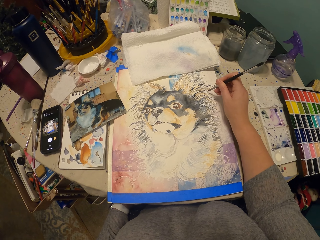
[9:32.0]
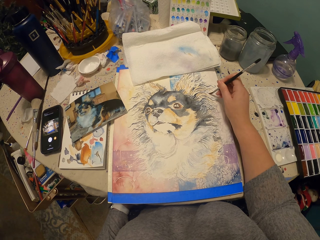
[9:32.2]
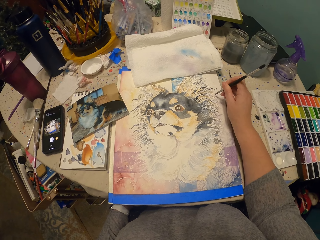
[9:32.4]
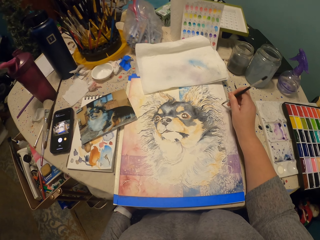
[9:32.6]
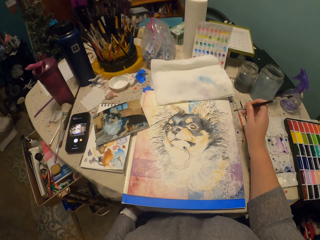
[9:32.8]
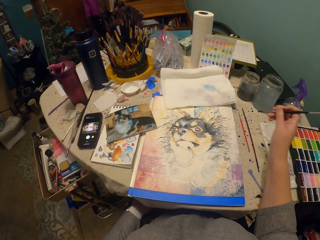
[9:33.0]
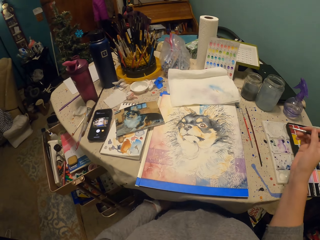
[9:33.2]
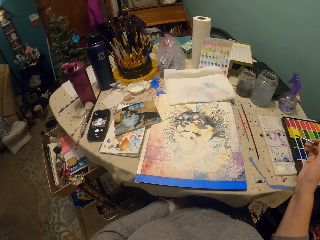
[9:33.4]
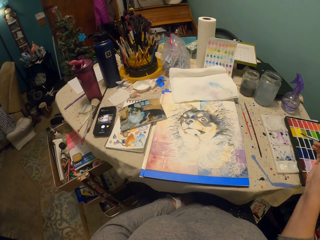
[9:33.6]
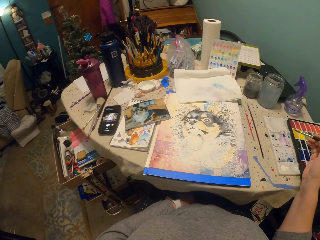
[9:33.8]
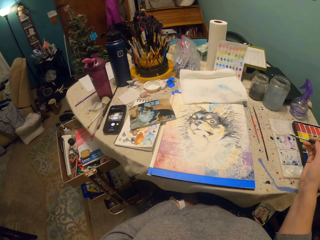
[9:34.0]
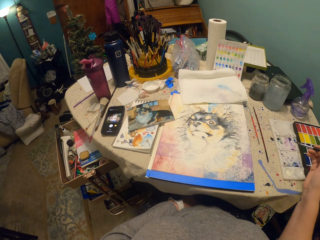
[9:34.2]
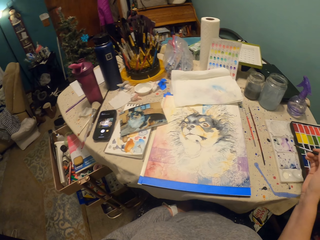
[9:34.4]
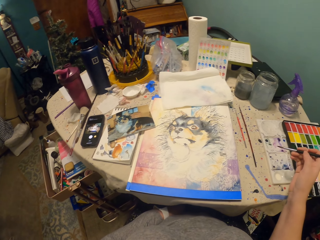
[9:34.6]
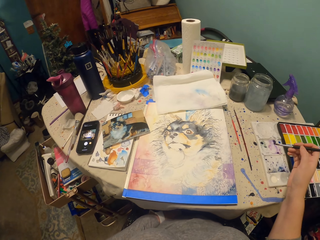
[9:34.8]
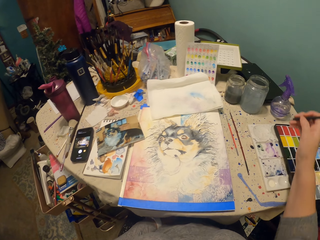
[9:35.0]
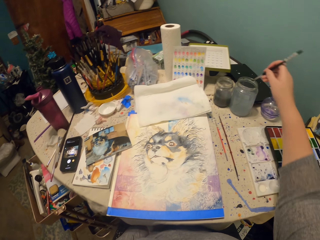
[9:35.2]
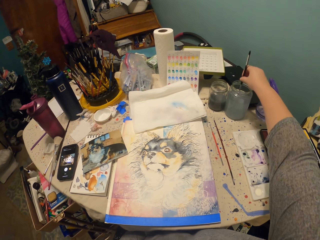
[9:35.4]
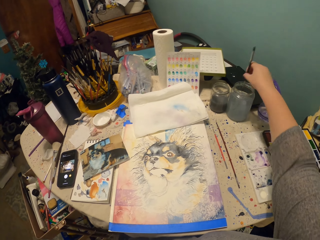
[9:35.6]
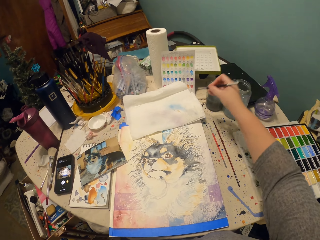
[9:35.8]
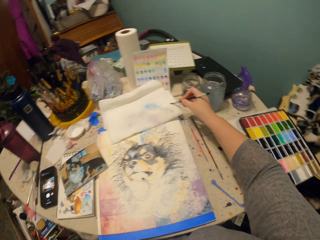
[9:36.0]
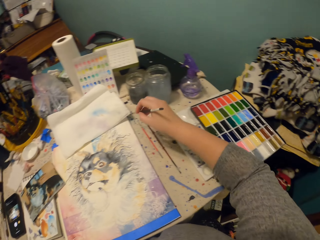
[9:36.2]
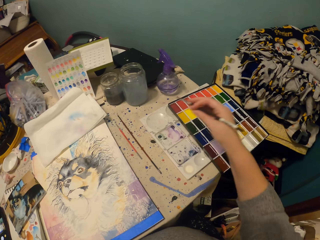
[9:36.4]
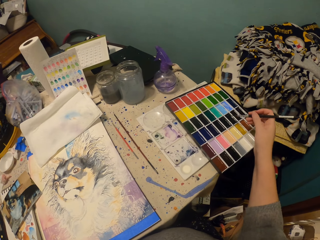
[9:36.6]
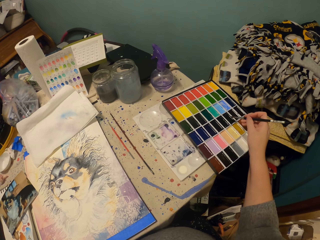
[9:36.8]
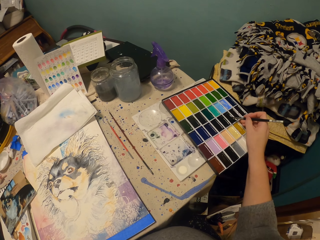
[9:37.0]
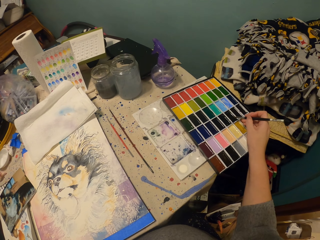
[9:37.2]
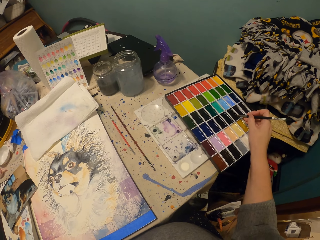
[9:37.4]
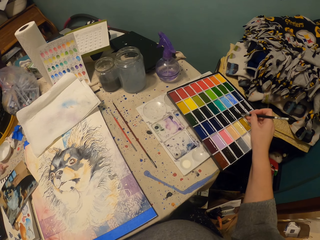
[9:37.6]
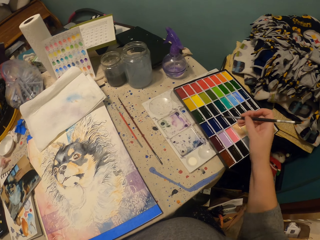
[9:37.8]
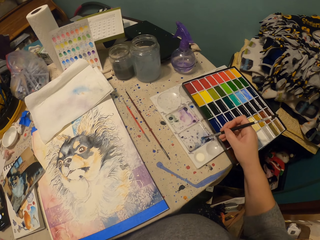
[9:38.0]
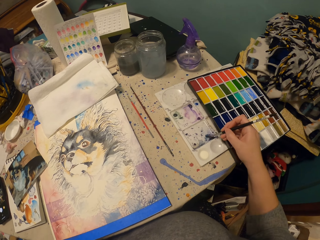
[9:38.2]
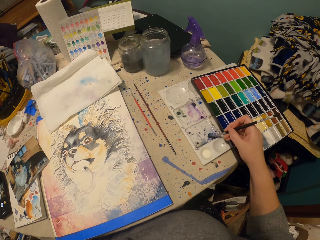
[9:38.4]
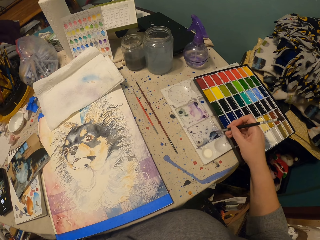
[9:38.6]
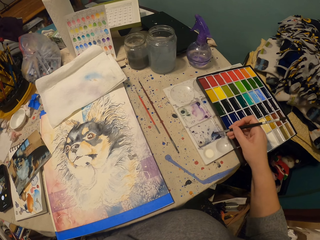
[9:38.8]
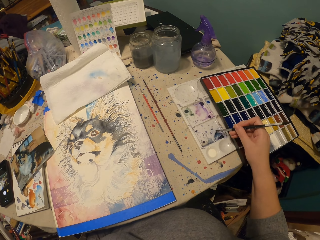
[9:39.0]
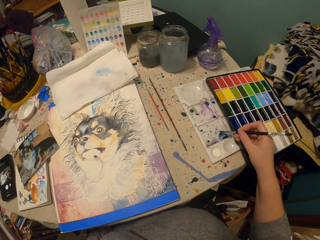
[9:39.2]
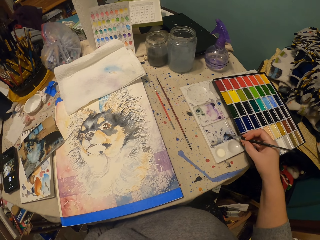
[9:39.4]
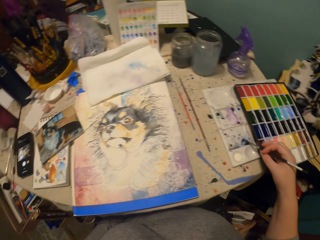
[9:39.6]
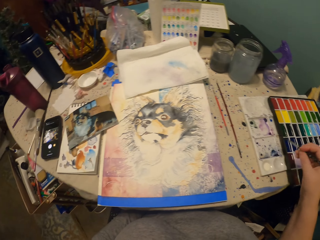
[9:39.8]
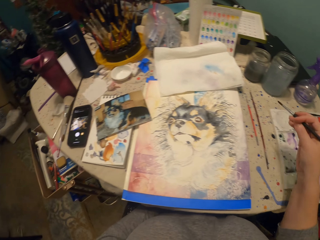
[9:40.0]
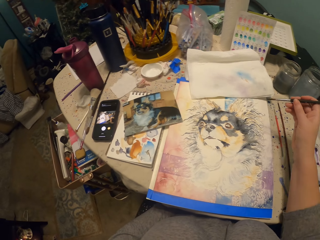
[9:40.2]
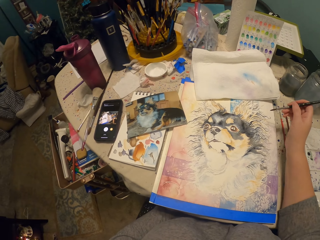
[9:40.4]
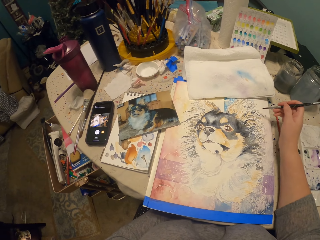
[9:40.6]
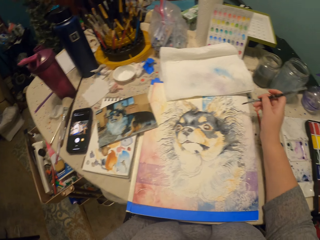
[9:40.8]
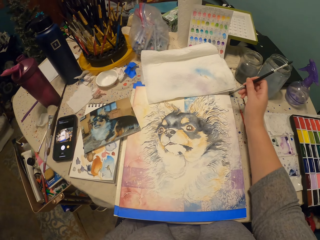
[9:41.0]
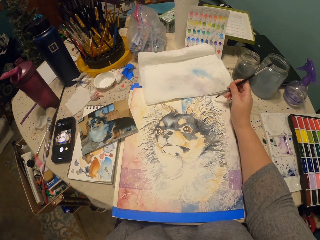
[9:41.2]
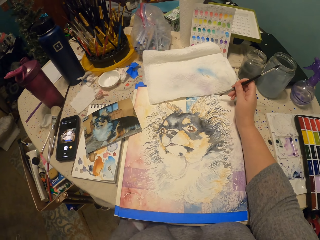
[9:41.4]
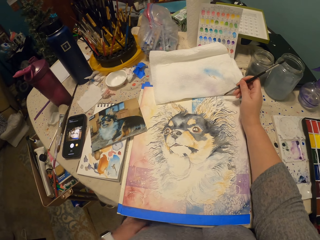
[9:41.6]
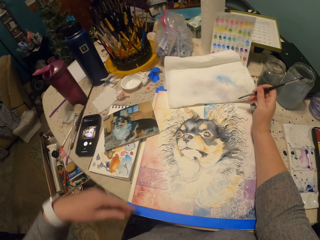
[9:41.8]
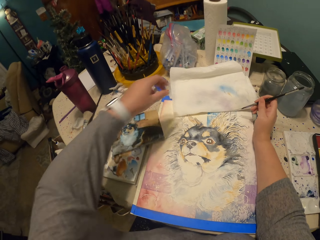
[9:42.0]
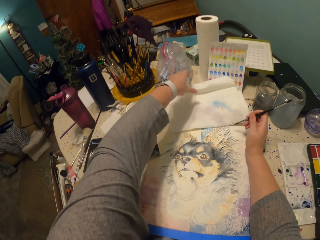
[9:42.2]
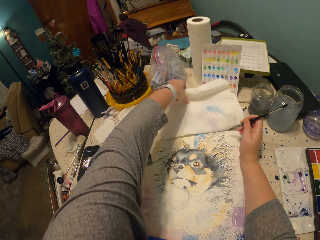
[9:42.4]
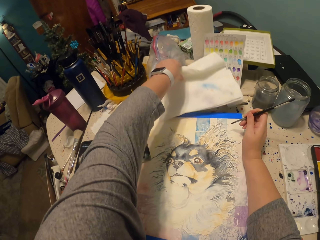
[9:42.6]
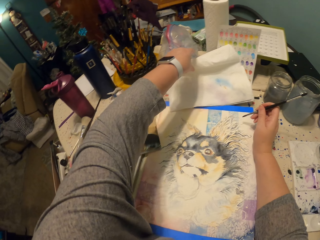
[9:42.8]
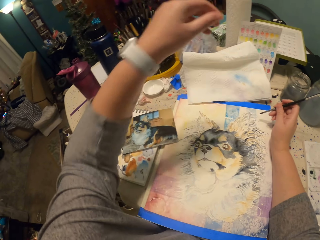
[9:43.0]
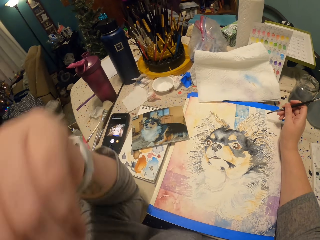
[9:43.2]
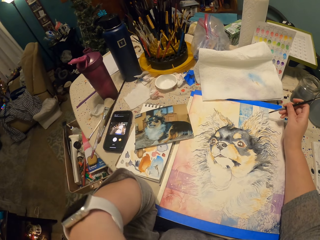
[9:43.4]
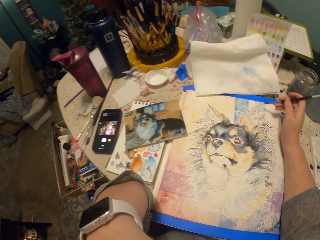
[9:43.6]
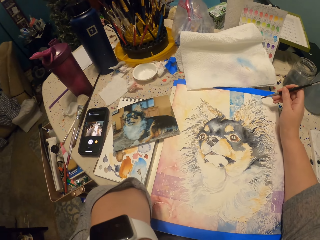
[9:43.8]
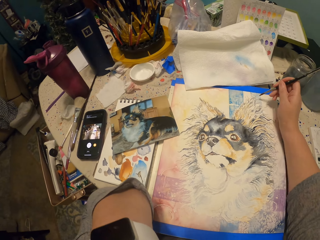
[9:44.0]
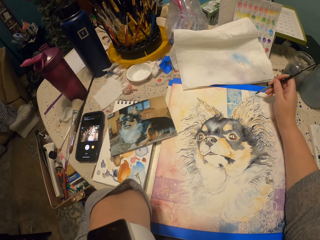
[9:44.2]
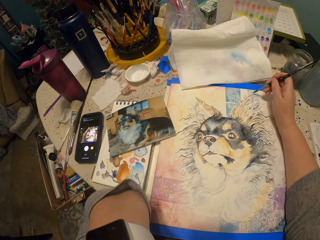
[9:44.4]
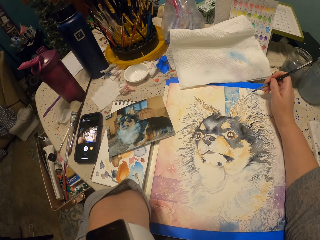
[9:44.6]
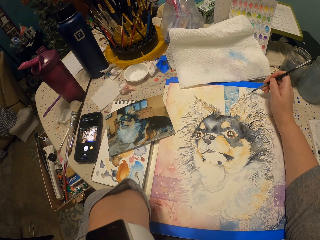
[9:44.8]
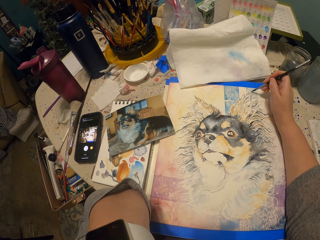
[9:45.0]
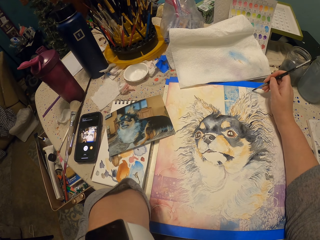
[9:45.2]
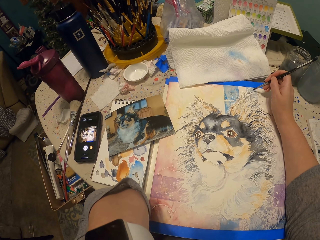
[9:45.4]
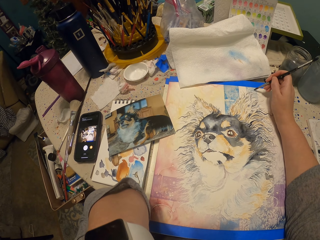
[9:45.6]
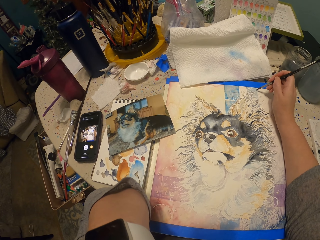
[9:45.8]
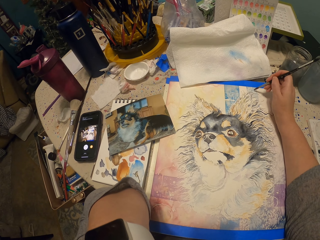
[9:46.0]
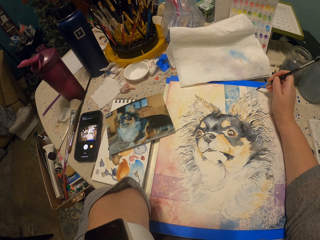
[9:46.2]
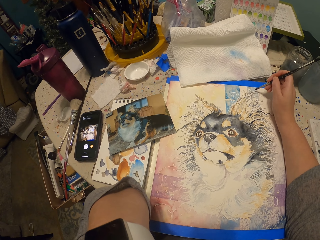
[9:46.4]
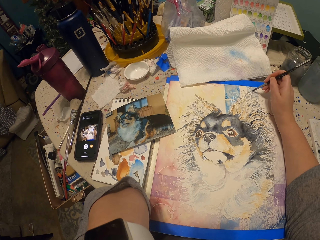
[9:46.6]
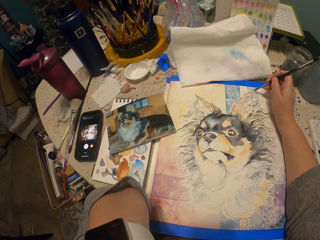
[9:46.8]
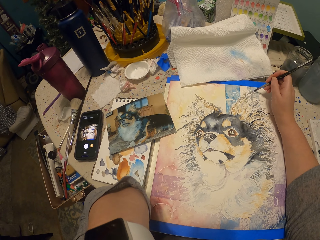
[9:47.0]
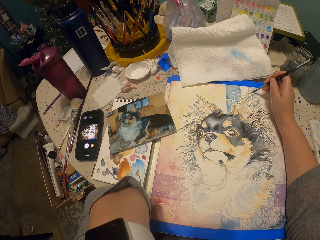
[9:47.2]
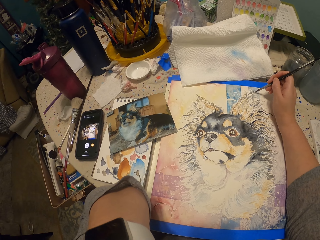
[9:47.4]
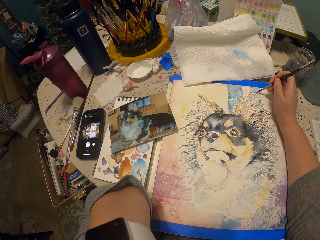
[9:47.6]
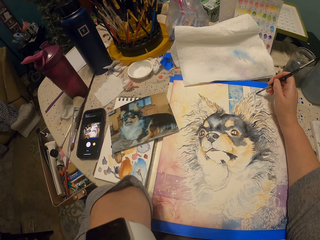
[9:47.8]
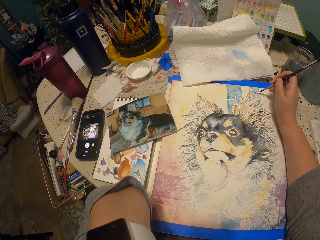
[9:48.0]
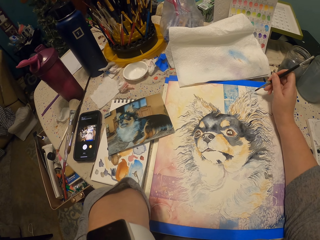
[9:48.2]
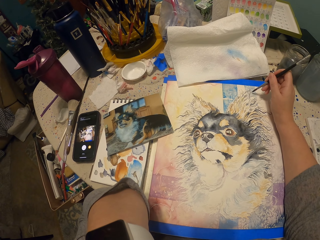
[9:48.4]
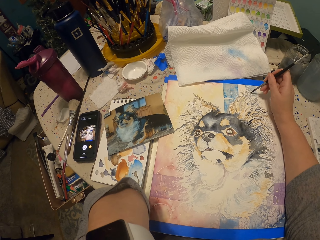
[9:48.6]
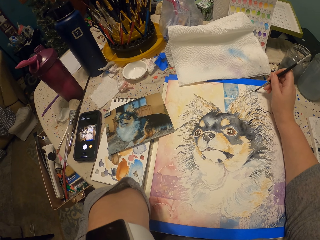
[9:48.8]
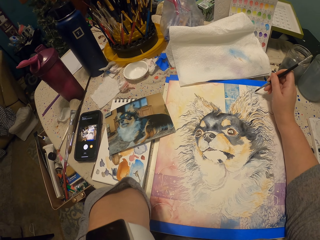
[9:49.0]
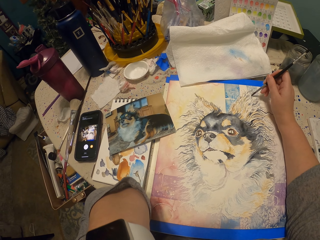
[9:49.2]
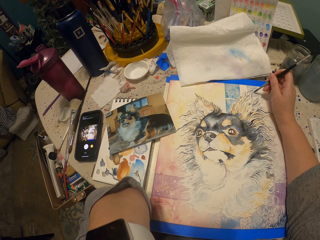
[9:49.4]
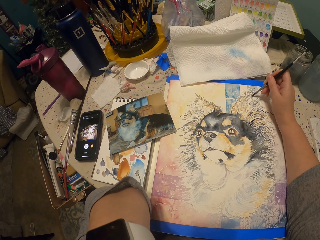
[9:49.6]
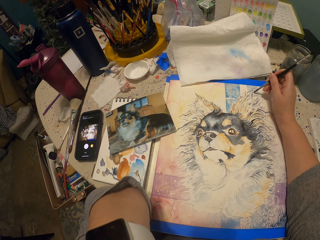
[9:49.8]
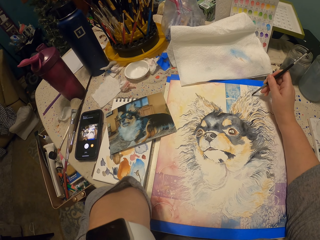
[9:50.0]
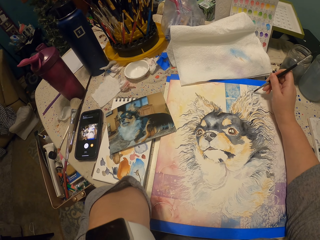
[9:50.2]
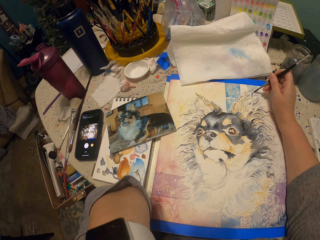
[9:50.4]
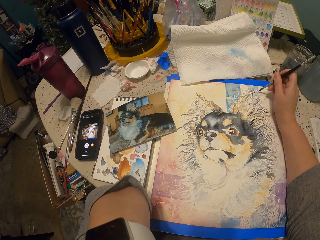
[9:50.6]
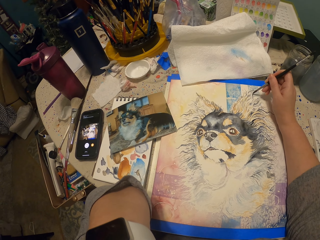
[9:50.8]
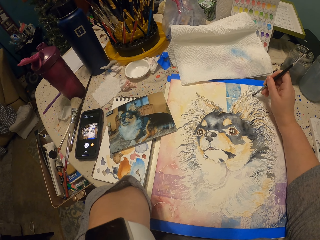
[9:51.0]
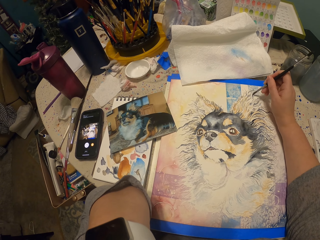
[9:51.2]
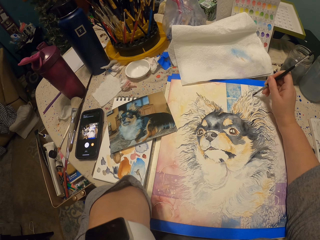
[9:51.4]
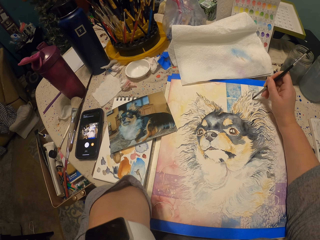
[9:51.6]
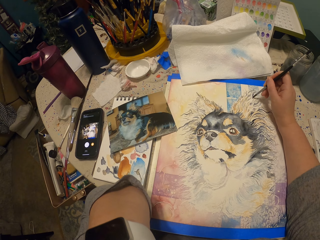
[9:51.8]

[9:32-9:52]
The camera wearer lifts a hand. They dip the painting brush in the paints in a container. They wipe the paint brush on paper. They dip the paint brush in a paint kit. They put the paints on the brush. They rub the paint brush on waterproof paper. They paint the dog art with the painting brush on canvas. They move the paper. They hold the face. They paint on the canvas.

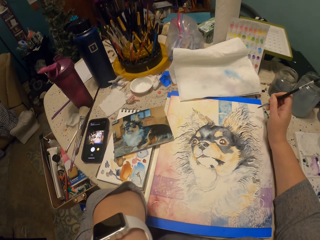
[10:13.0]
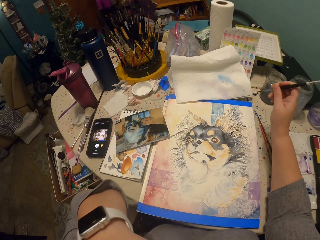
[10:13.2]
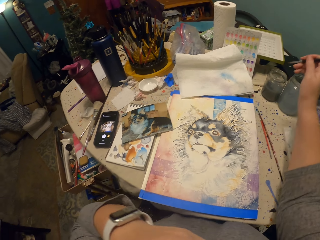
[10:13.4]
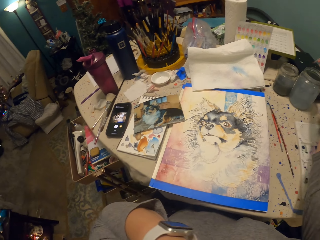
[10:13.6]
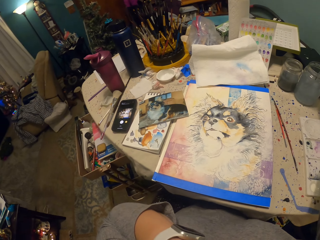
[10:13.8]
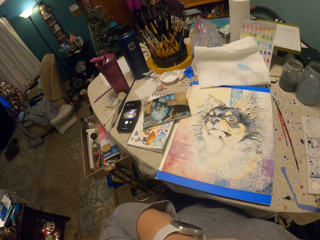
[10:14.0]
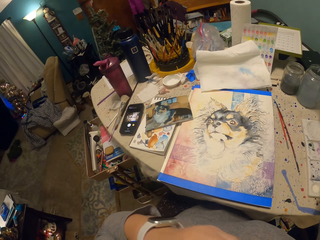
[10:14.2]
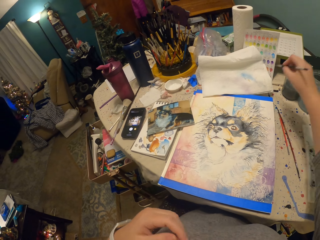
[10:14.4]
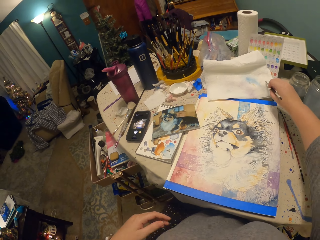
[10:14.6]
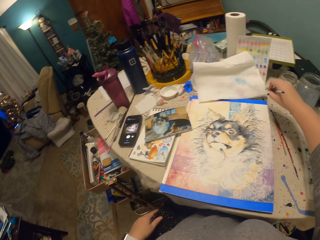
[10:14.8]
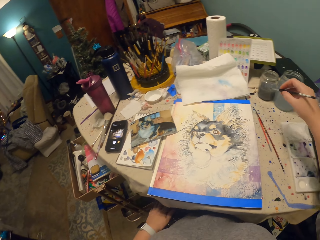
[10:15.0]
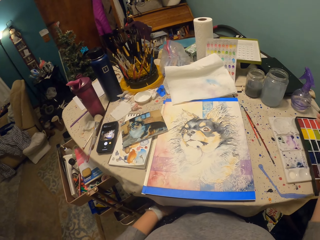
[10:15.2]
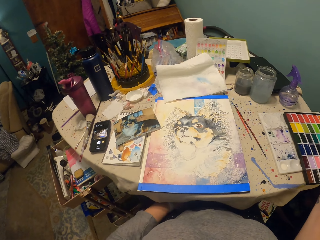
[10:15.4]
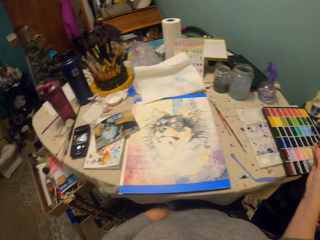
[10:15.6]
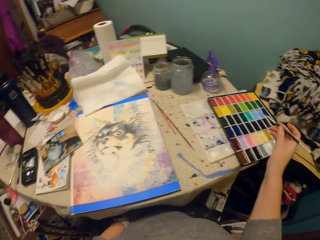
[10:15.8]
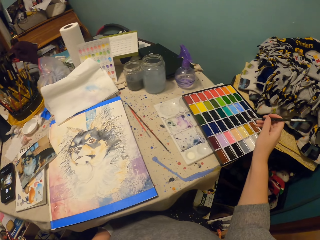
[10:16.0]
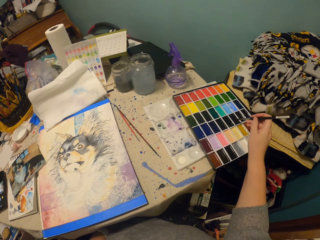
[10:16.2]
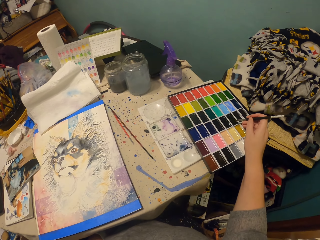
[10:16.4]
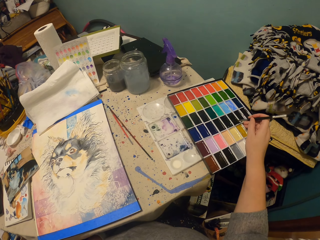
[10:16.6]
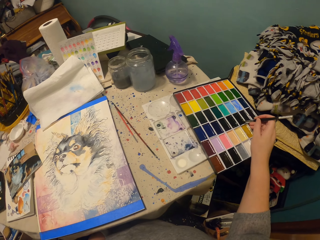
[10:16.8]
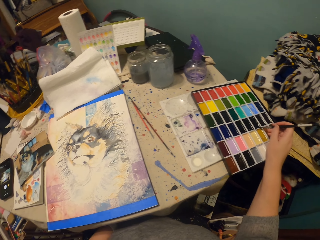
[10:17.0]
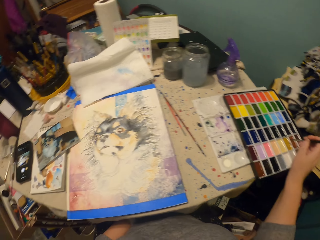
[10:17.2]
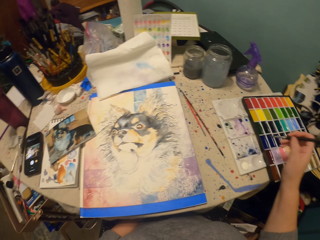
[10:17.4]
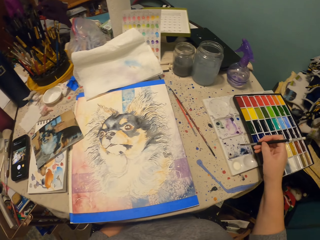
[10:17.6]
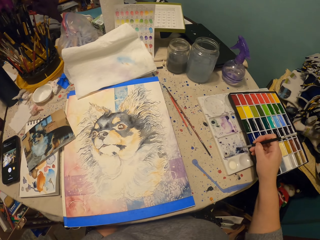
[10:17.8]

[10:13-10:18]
The camera wearer dips a paint brush in a container. They wipe the paint brush on paper. They dip the paint brush in a paint kit. They put the paints on the brush.
